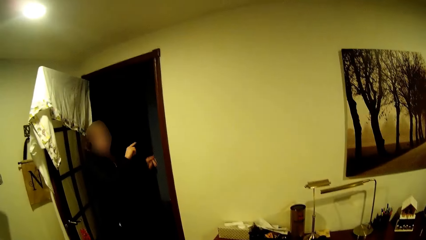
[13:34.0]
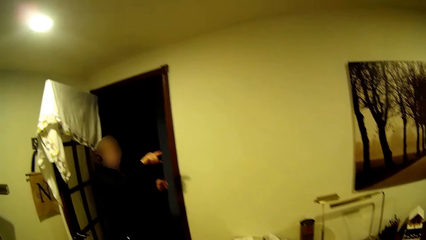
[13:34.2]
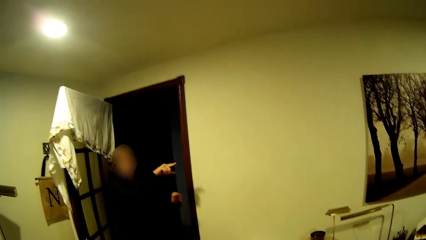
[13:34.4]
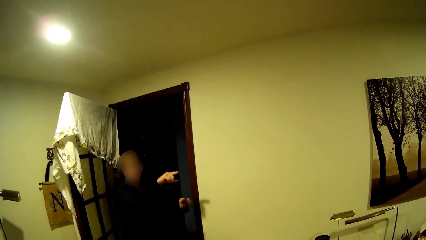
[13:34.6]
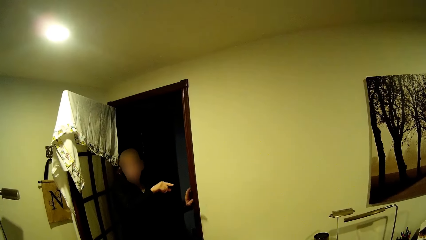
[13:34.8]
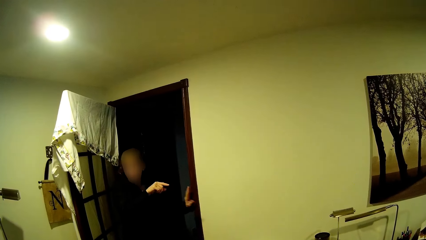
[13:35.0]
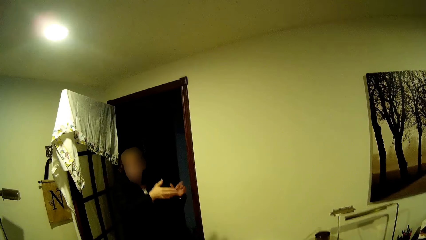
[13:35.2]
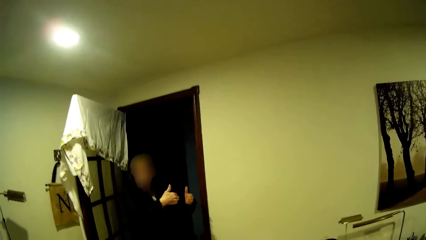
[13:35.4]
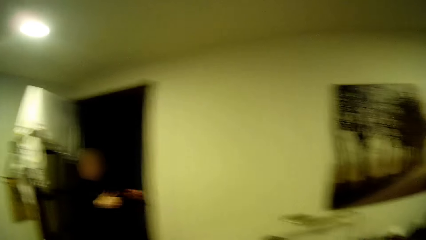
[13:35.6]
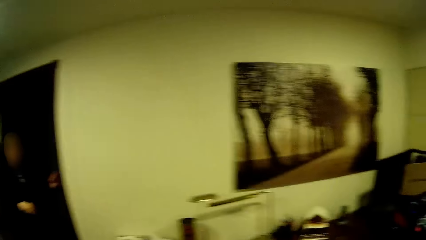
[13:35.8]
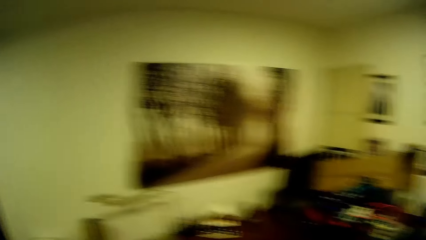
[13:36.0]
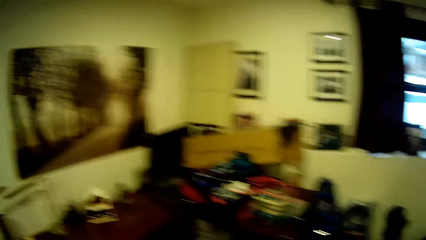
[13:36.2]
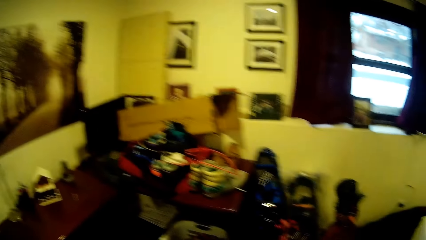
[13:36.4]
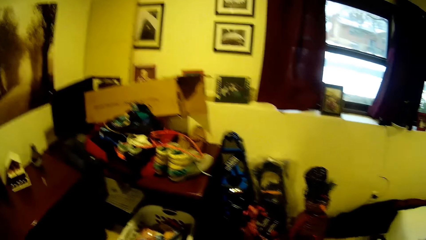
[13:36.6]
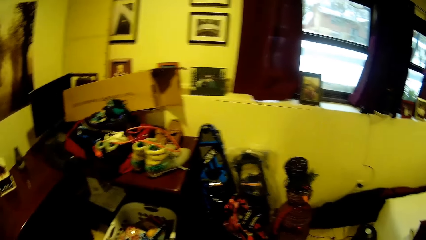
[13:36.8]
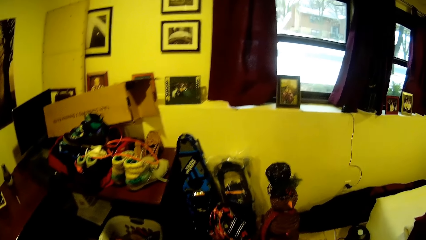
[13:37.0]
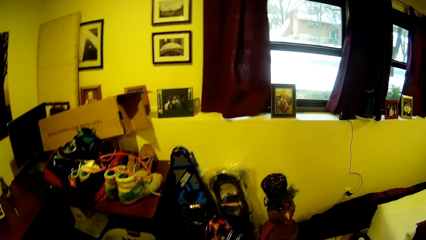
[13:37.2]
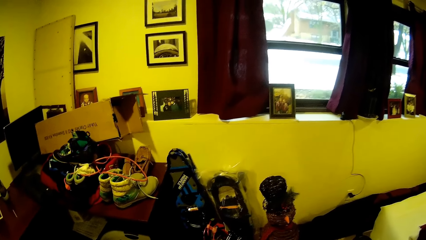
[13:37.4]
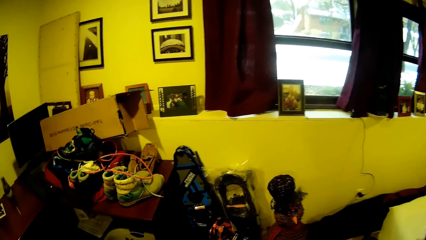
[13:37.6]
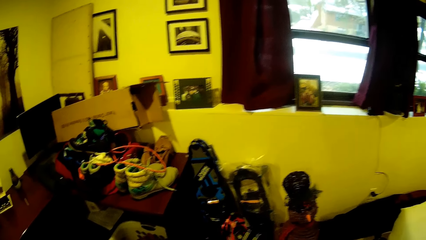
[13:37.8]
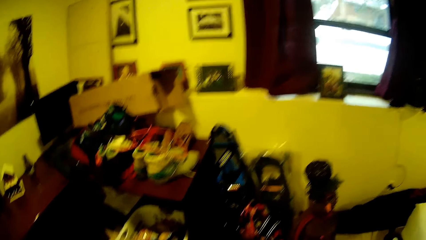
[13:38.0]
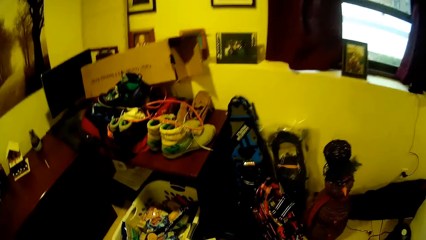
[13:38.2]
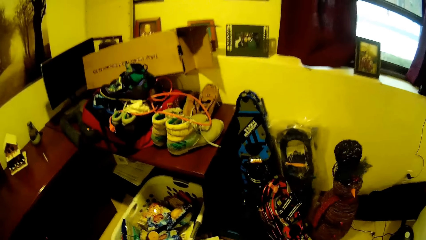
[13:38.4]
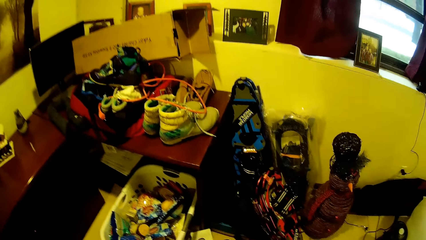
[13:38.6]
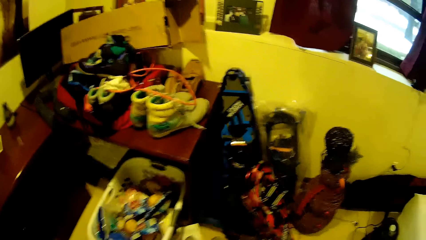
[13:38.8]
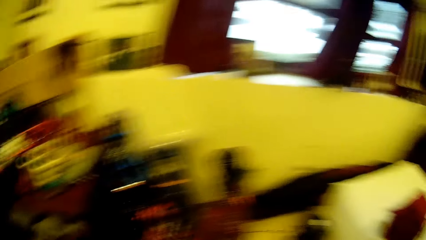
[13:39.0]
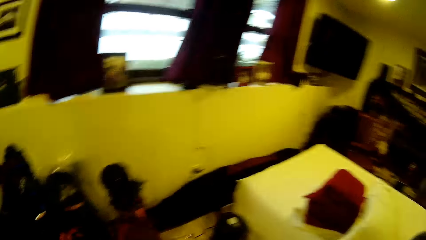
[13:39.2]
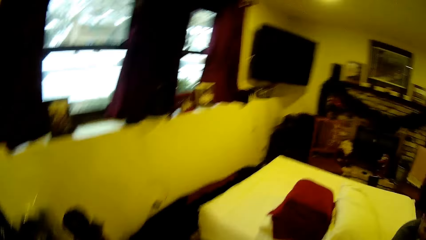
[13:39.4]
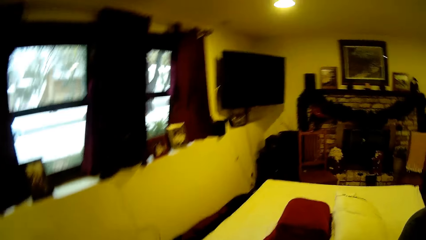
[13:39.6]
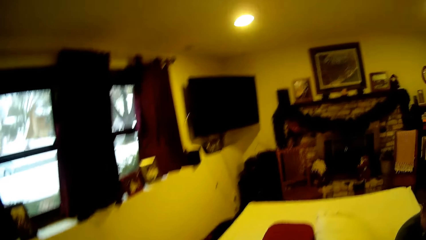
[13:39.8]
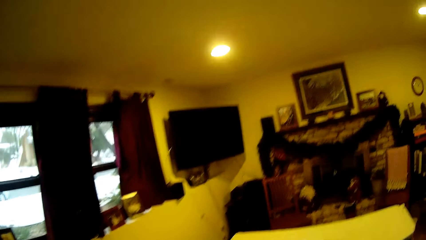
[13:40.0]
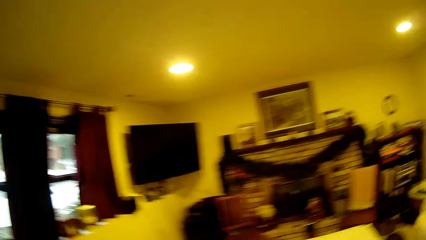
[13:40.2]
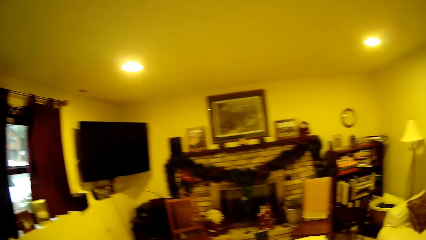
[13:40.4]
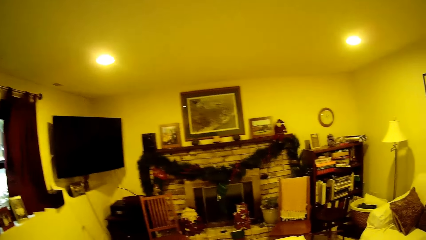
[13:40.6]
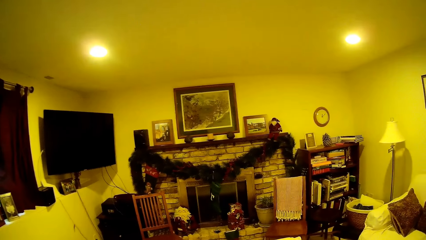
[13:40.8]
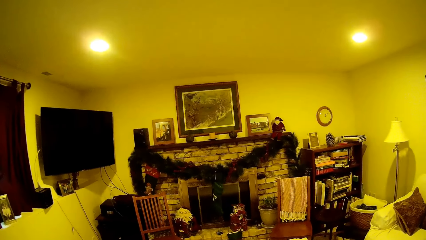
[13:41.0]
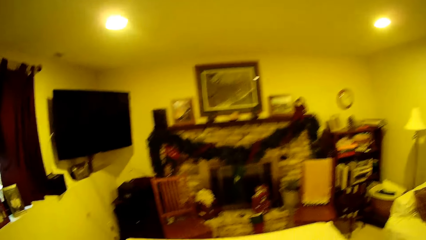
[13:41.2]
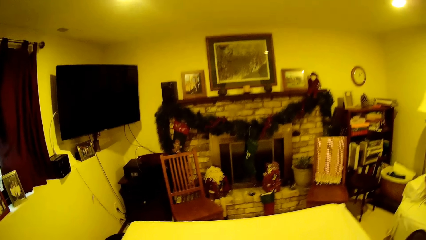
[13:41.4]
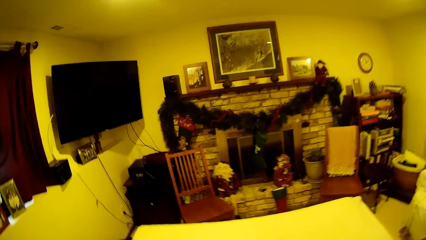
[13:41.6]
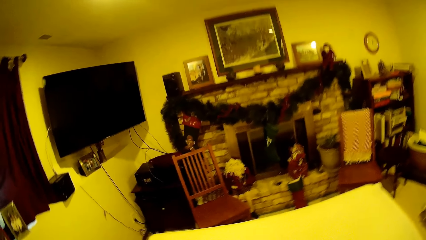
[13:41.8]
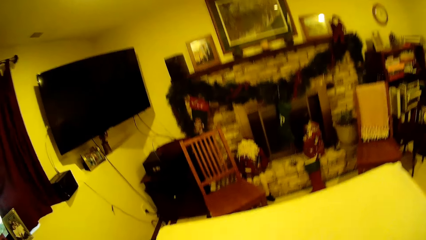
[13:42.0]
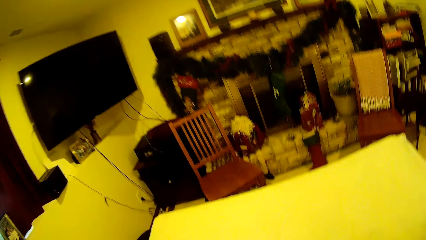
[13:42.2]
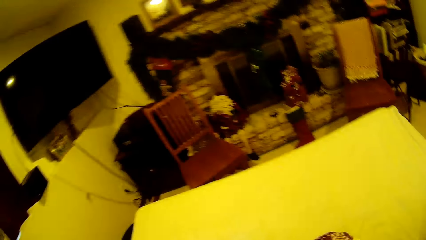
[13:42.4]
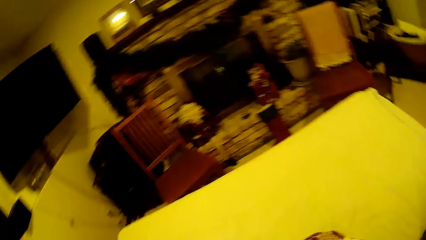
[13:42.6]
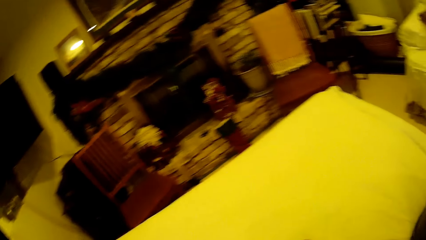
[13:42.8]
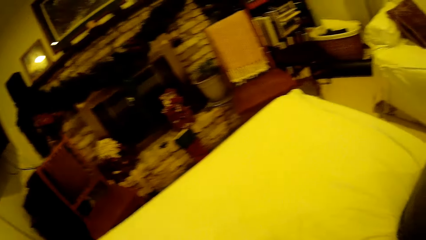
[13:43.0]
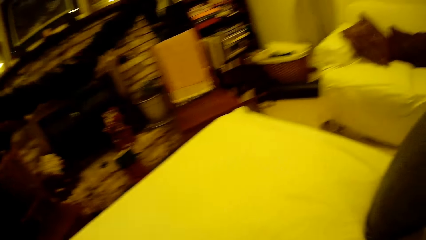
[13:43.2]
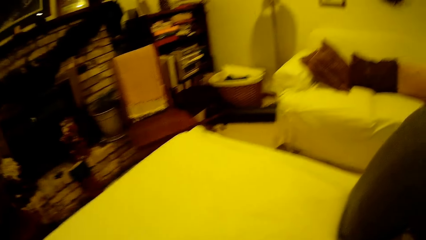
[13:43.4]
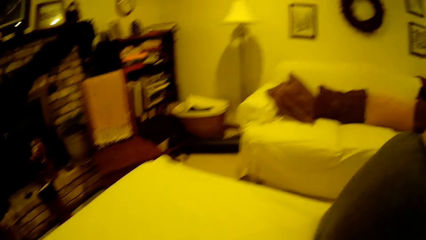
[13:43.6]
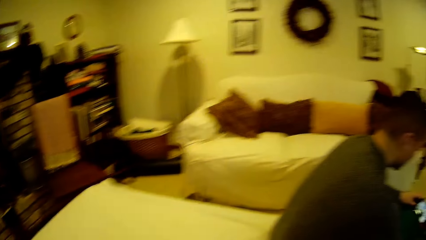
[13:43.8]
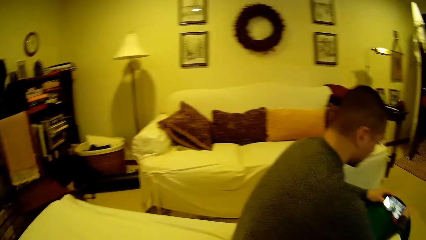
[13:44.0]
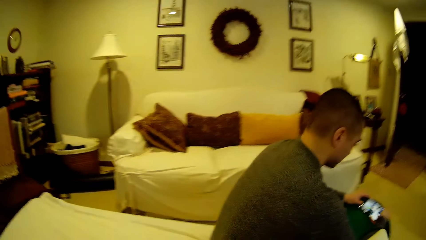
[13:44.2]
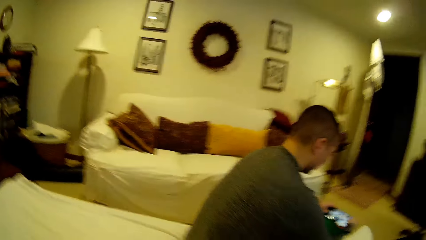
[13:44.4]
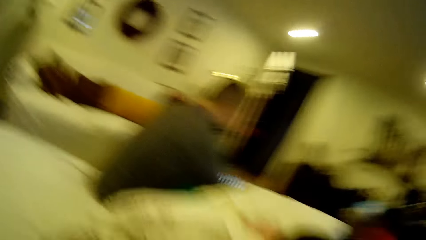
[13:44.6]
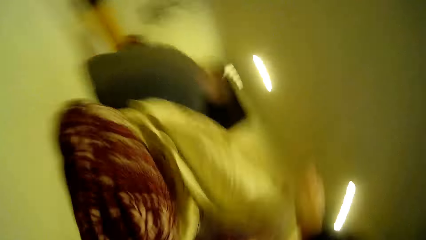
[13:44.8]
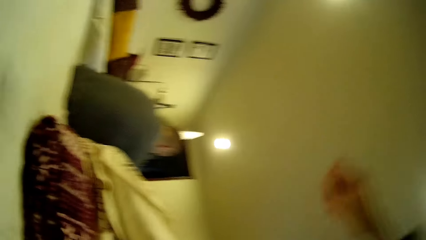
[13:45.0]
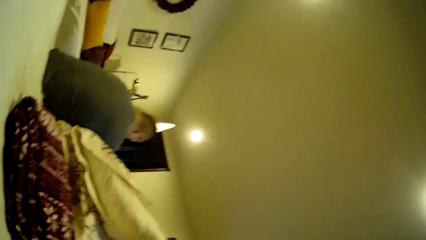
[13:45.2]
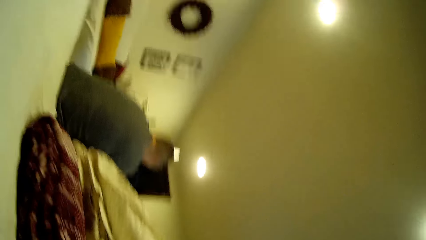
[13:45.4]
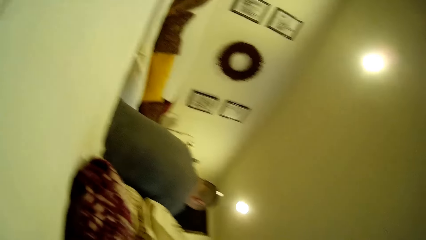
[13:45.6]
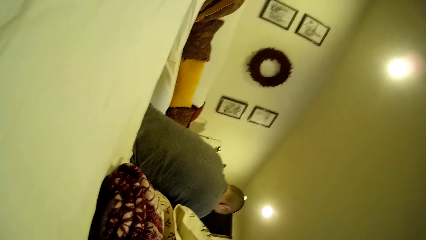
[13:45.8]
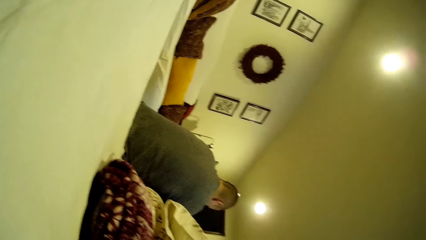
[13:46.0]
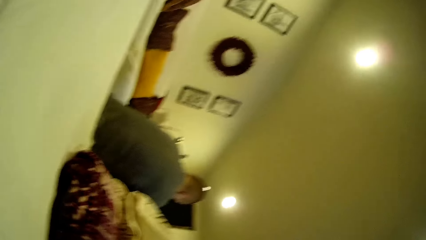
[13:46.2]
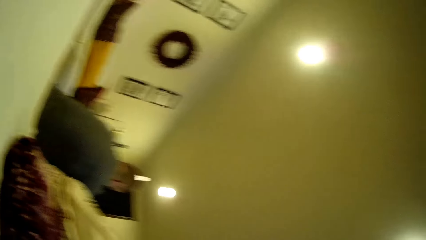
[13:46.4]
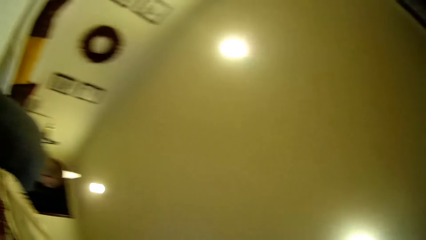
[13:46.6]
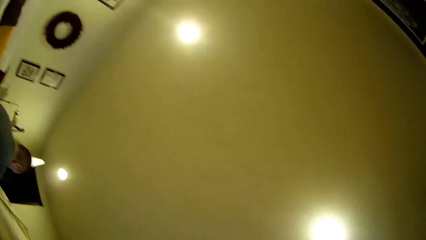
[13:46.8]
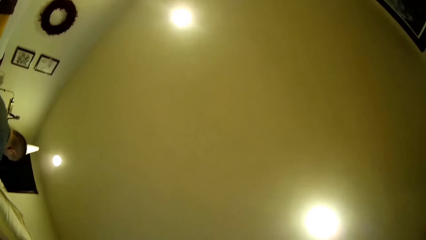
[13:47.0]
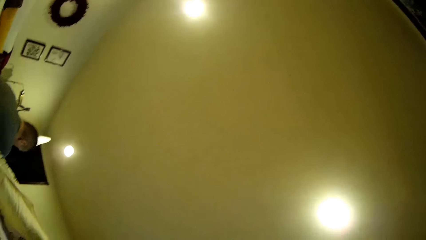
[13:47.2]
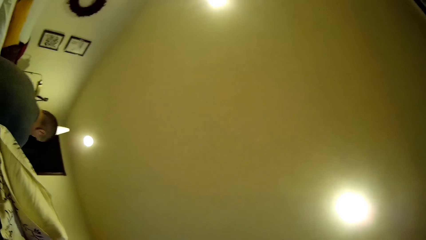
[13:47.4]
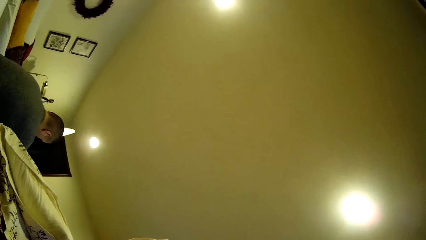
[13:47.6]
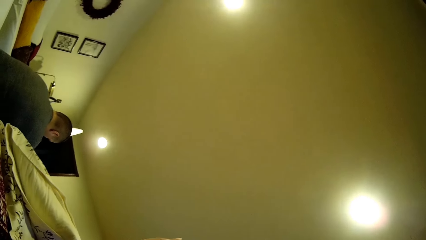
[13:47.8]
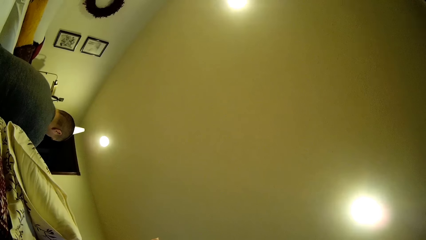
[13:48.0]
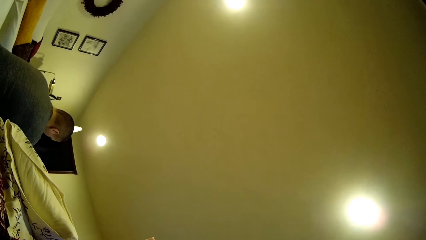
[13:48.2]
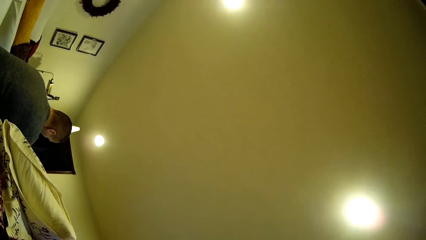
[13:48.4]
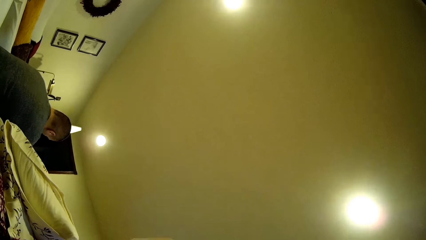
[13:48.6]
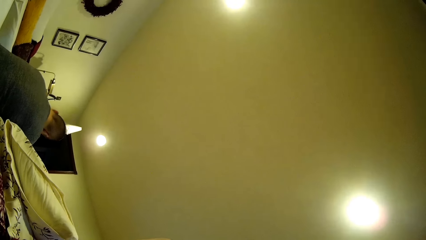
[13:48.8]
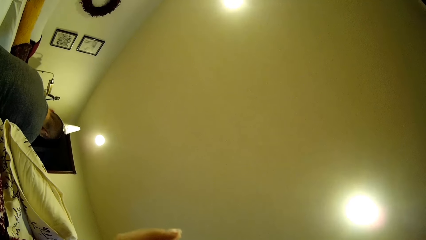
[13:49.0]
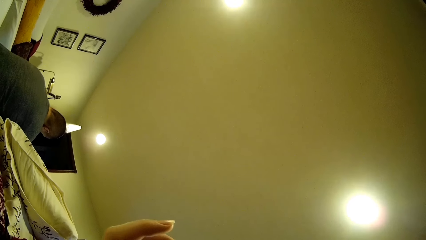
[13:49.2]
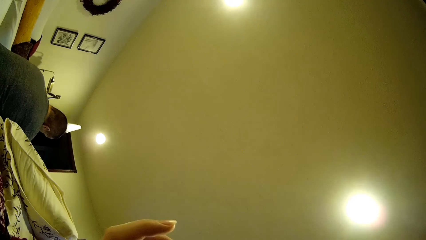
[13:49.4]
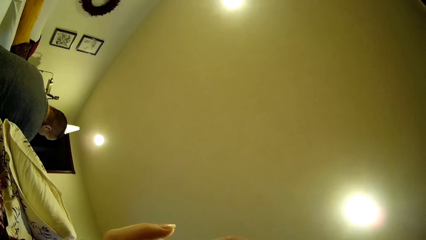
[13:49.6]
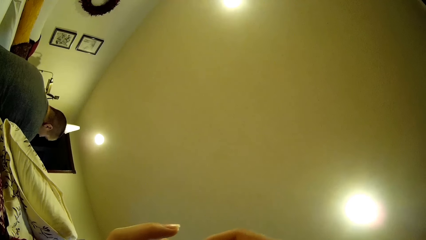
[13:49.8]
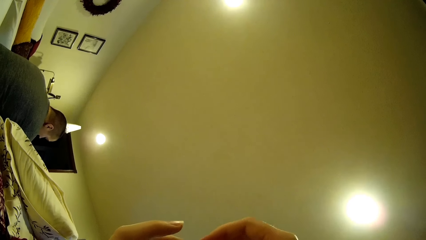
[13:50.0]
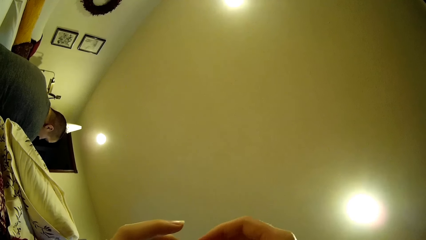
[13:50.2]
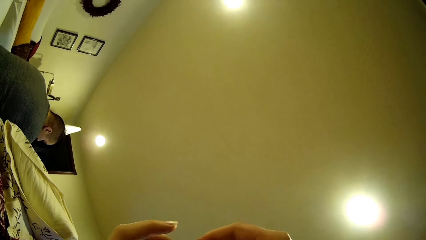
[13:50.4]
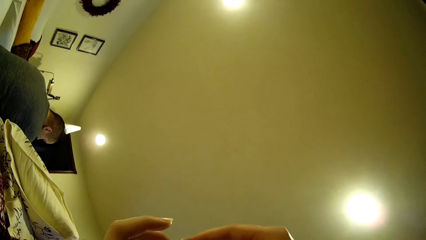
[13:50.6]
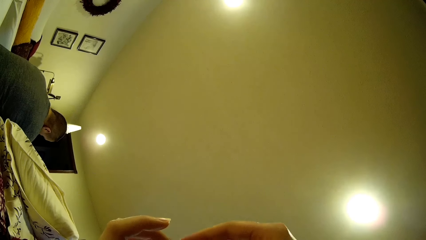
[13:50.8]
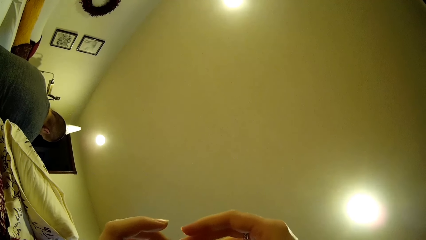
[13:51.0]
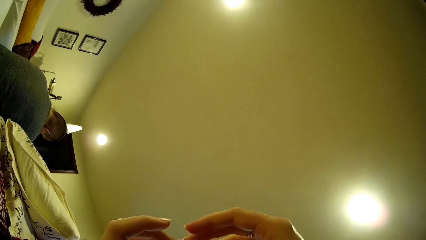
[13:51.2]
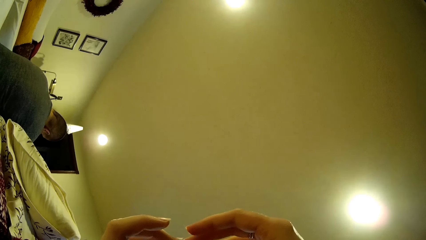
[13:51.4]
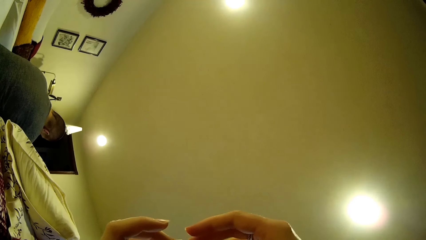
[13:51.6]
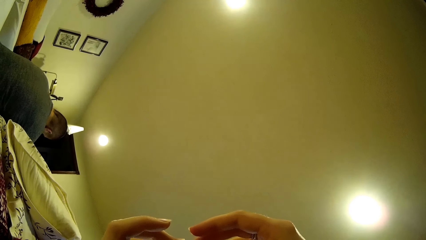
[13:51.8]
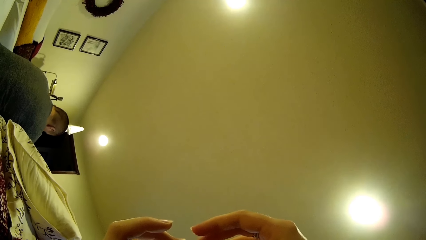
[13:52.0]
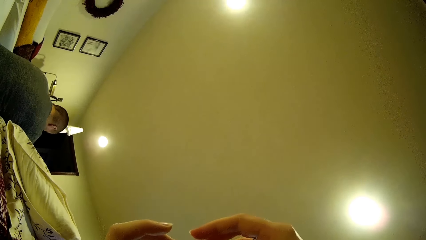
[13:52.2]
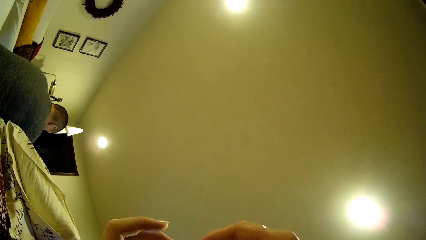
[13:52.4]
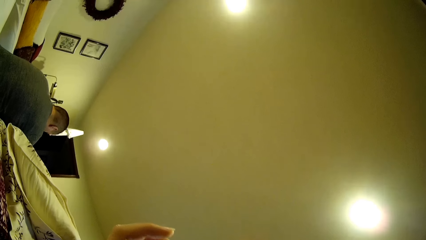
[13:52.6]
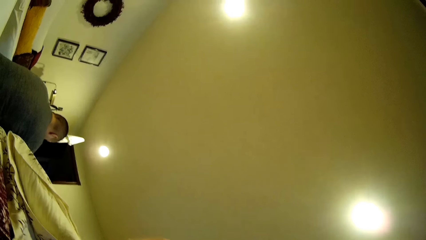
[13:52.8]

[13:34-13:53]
A woman moves the hands. A man gestures out. The camera wearer walks around. Another man sits down. The camera wearer lifts the hand and looks around. A third man nods the head.
